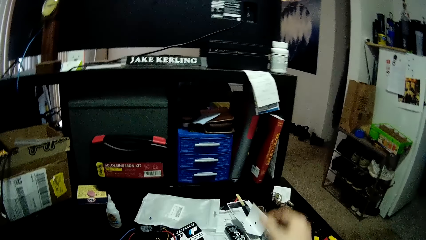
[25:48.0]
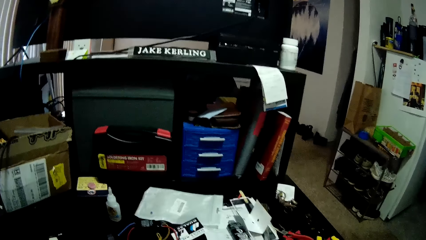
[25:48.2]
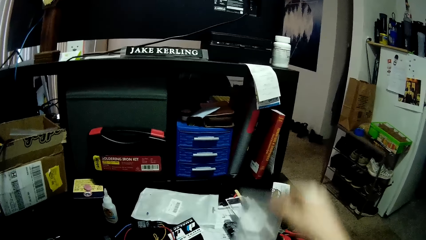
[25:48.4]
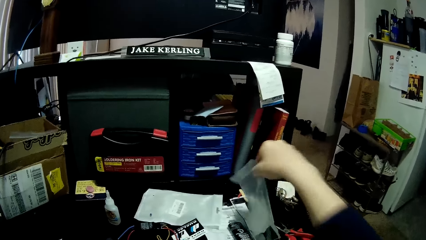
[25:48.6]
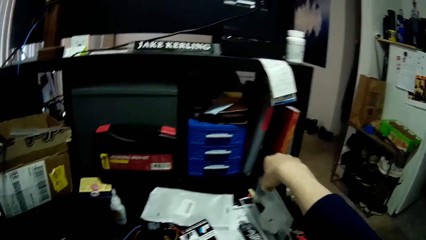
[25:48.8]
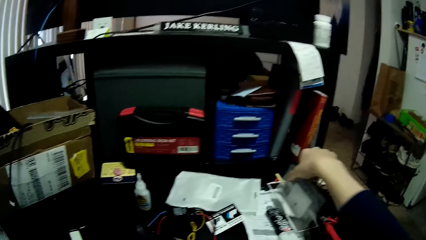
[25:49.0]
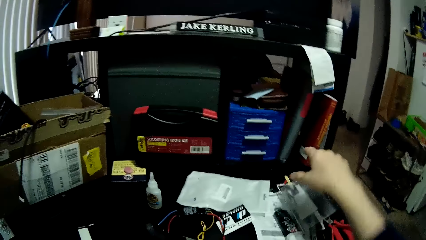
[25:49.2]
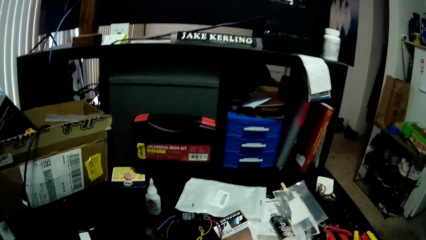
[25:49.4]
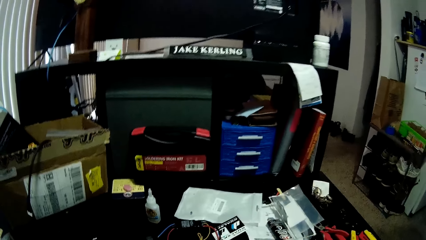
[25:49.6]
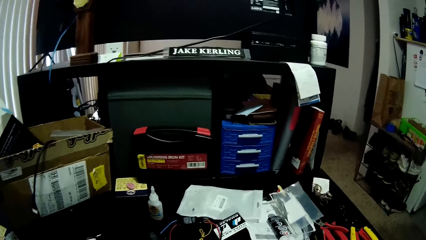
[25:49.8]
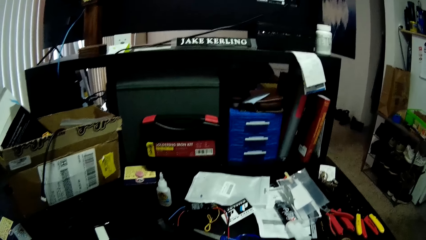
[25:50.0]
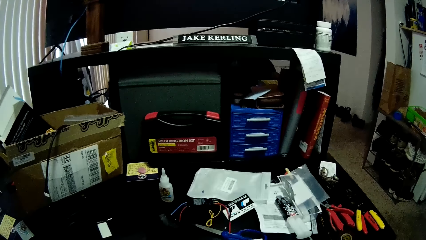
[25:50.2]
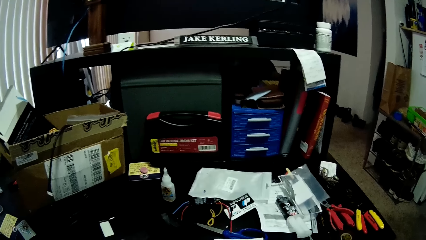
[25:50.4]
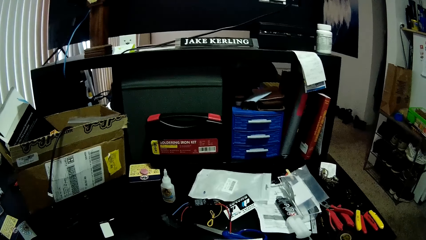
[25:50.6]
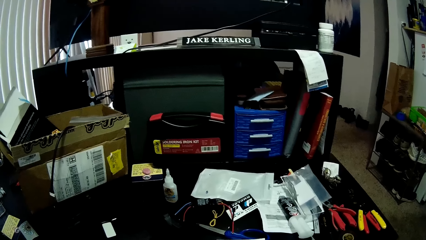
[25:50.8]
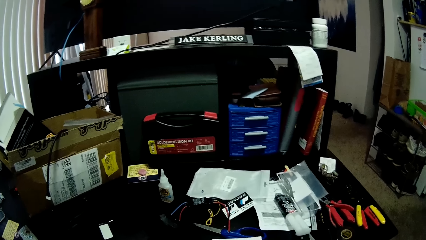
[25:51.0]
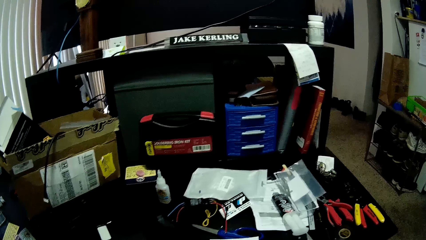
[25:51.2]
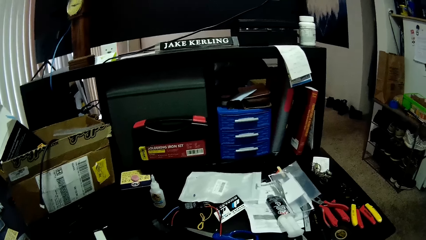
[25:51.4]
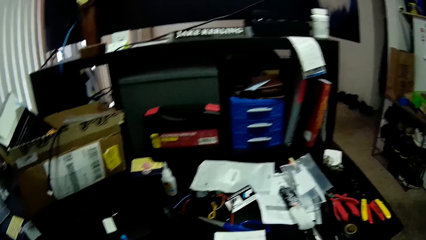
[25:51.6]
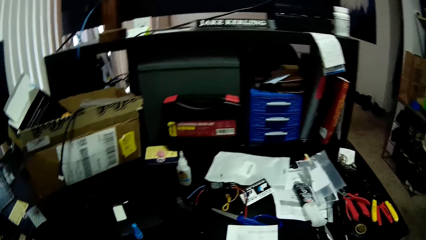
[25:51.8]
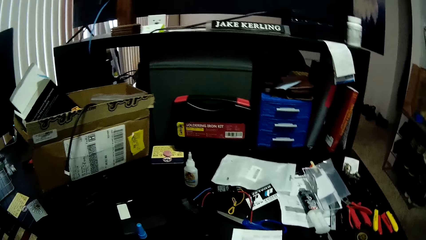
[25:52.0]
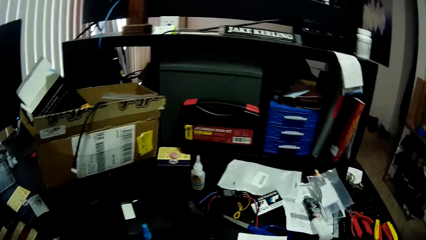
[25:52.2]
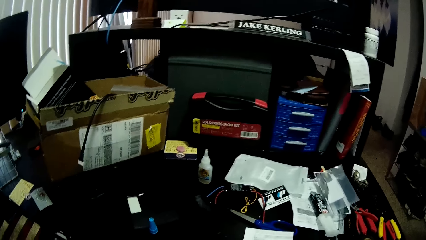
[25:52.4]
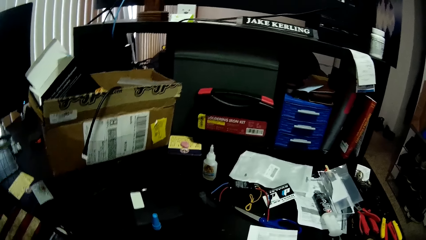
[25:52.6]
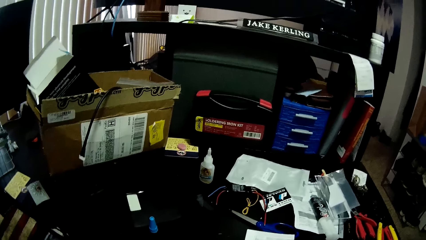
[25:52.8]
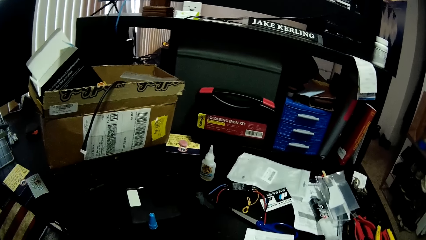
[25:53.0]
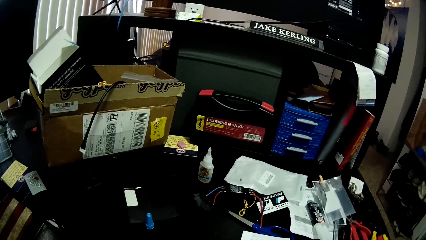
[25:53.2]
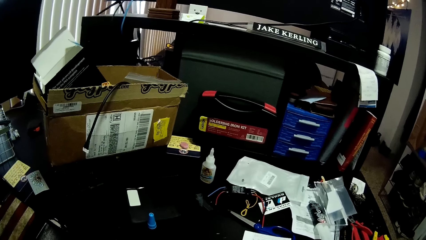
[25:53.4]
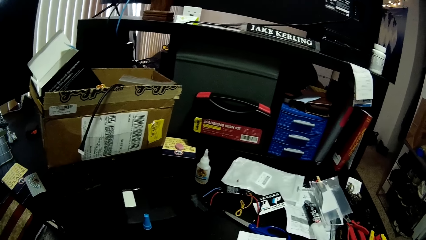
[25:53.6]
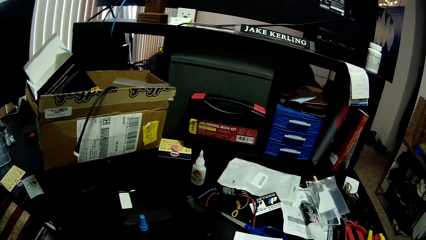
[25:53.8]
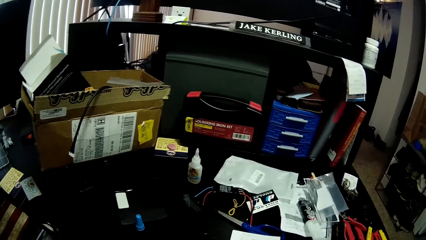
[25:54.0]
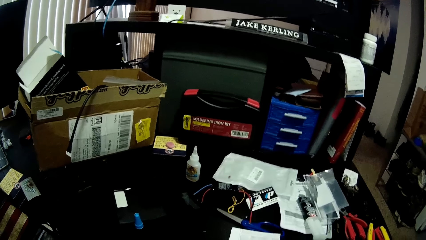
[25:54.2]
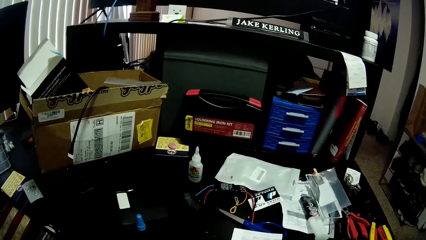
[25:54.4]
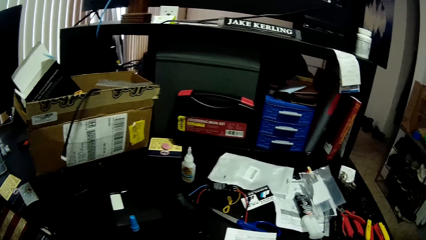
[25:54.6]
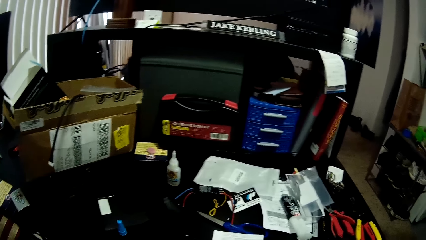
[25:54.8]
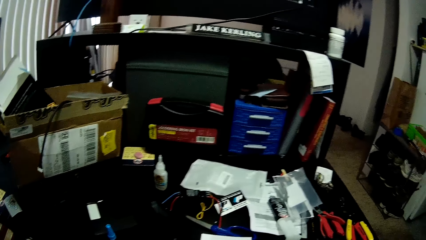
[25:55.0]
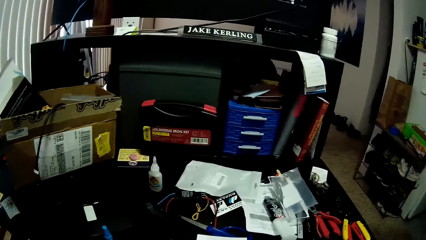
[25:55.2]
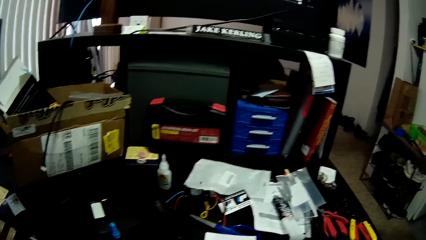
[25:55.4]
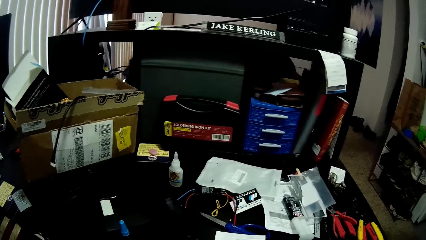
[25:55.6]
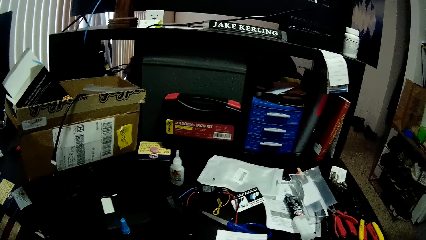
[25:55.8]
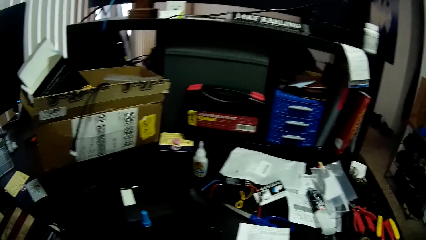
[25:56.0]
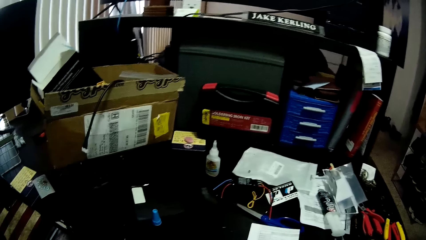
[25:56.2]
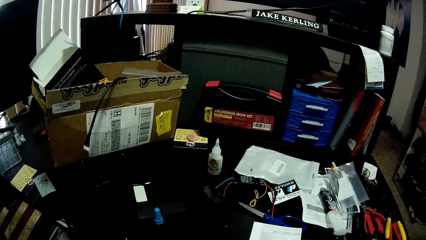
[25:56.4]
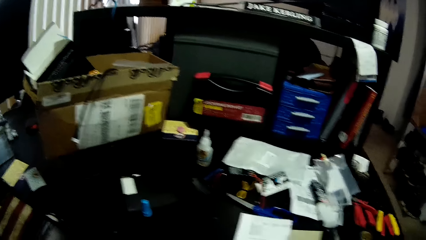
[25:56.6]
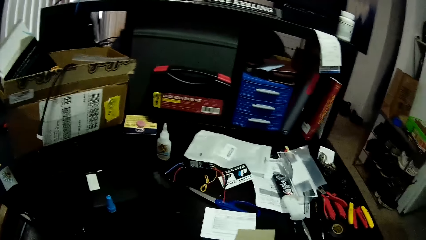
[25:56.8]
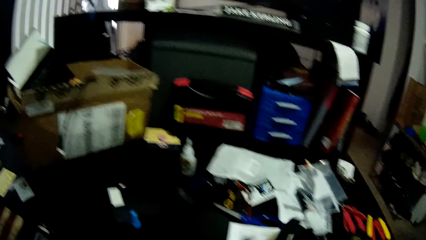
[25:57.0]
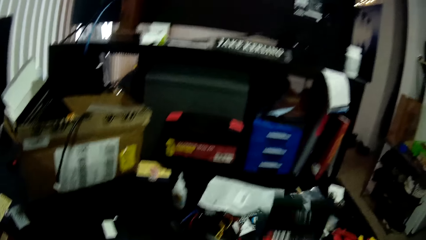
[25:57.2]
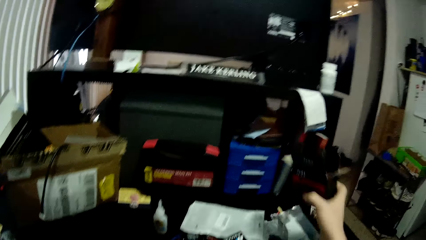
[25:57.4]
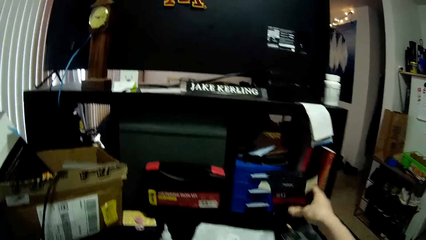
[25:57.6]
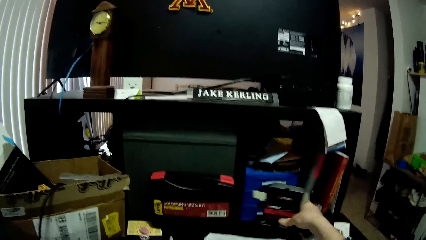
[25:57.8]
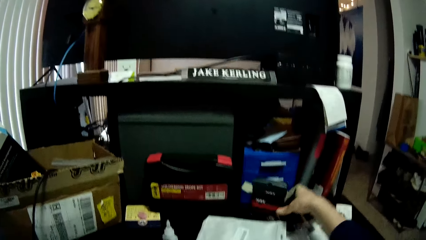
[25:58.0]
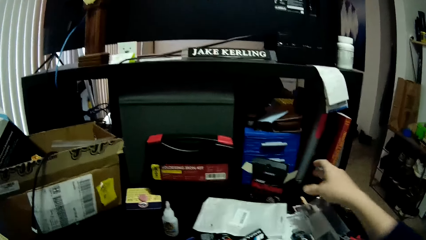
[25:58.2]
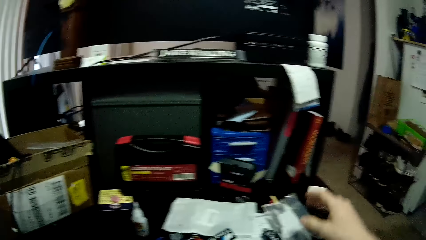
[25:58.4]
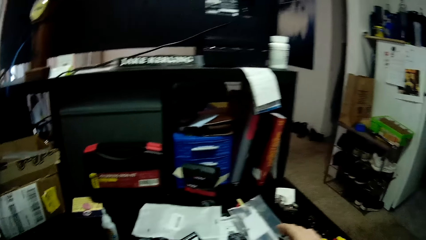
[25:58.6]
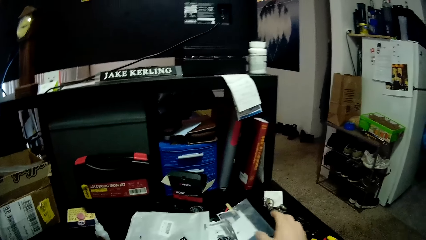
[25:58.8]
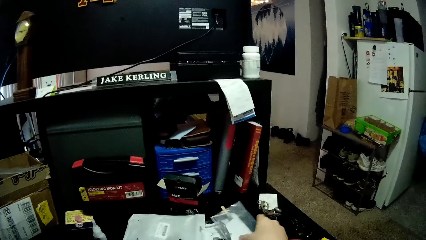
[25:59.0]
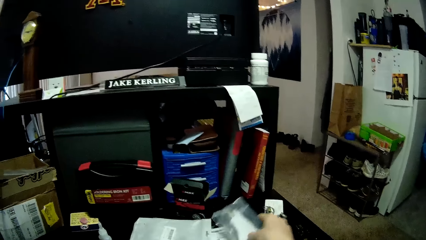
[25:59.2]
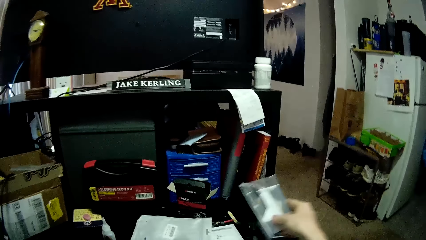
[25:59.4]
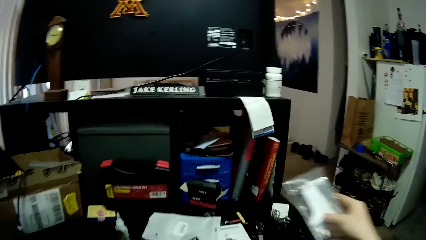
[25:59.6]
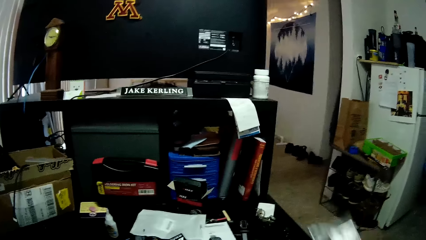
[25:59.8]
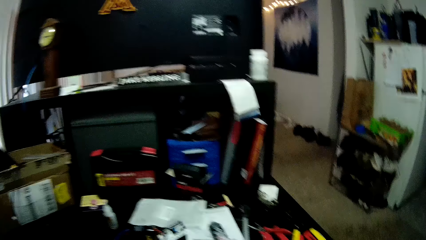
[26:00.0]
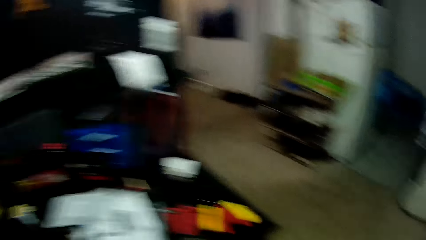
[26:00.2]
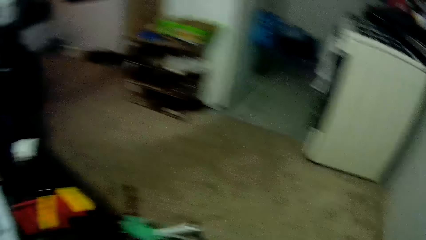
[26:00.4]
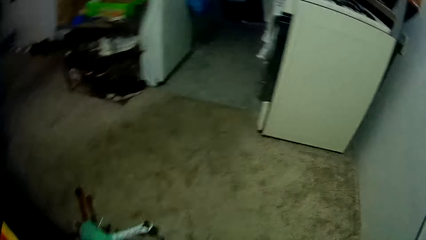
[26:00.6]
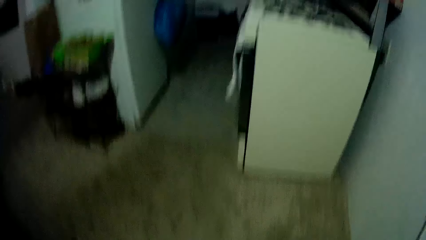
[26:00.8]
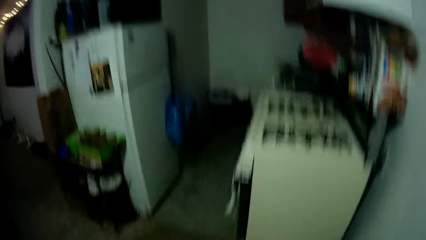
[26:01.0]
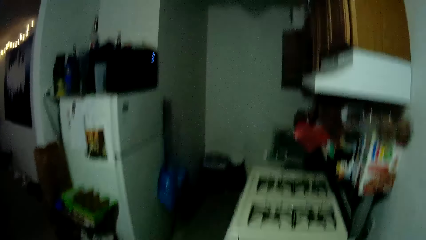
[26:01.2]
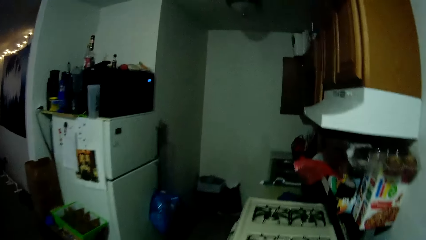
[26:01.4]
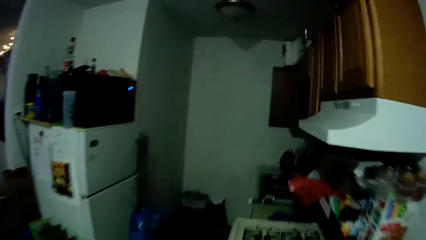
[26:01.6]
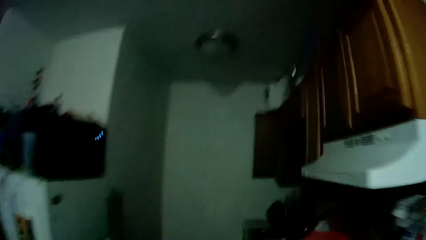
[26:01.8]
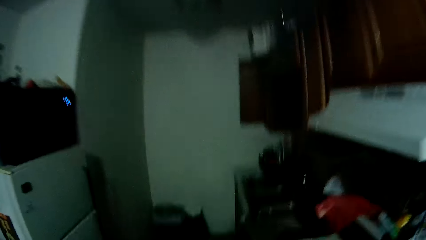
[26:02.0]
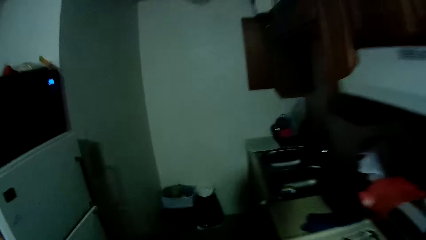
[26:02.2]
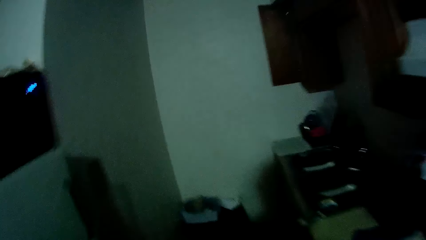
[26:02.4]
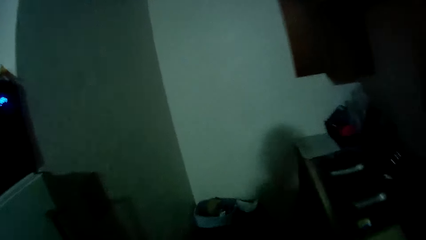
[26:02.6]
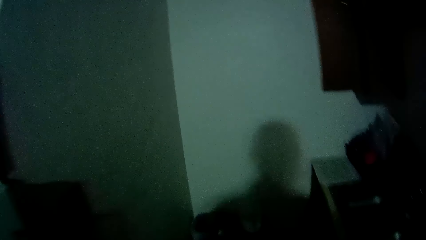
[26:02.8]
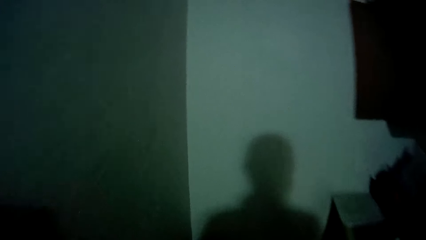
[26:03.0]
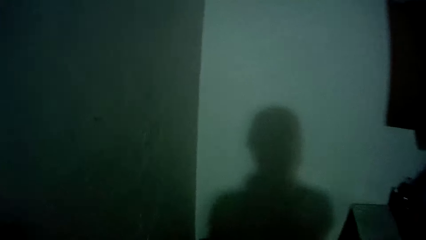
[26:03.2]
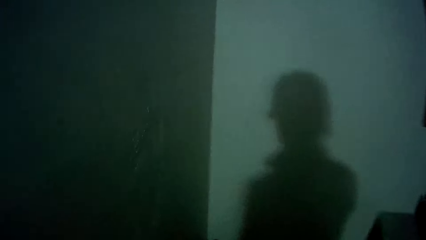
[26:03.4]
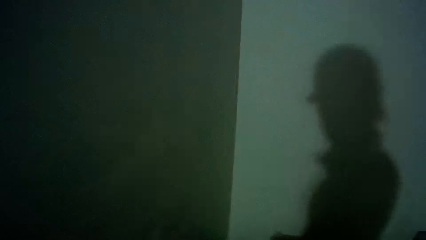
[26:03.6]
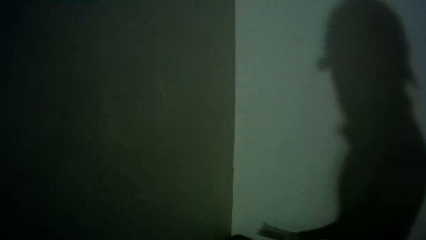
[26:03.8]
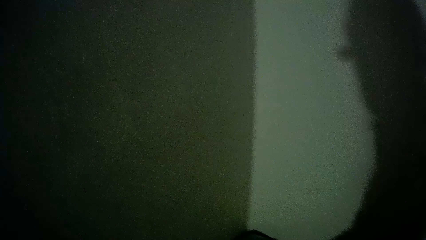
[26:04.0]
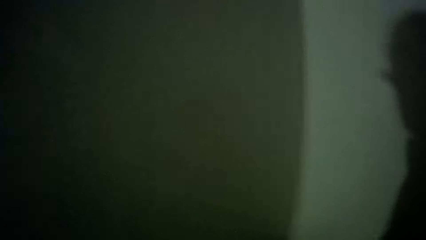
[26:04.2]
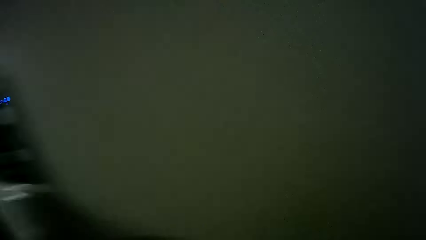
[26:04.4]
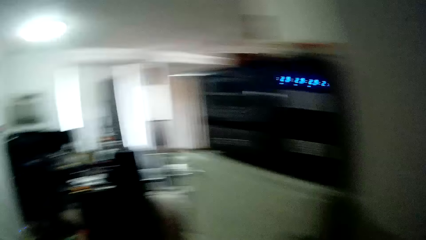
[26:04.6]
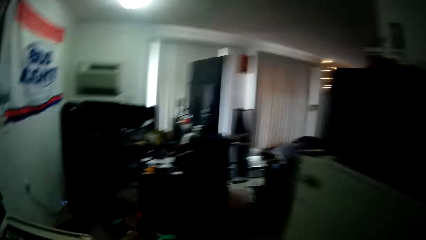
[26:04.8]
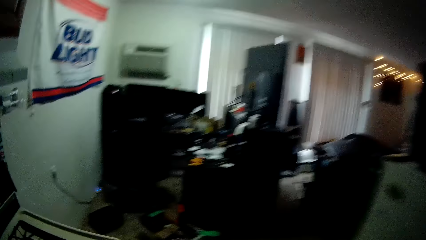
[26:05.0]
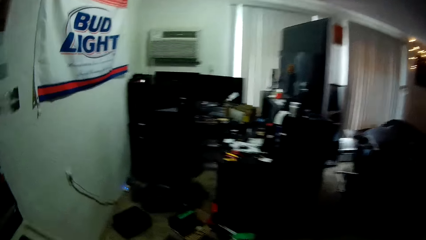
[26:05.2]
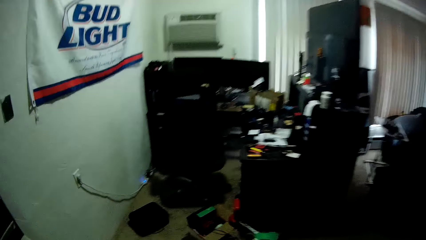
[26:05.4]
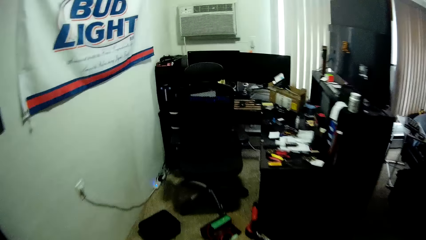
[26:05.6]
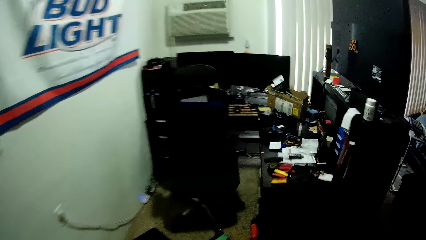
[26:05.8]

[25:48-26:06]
The camera wearer holds an iron paper bag. They drop a transparent pack on the table. They look around the table. They hold a power max box. They drop an empty pack on the table. They pick up the transparent pack on the table. They walk around the apartment towards the kitchen.
